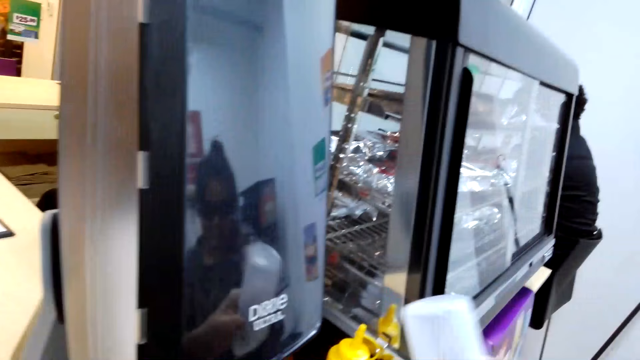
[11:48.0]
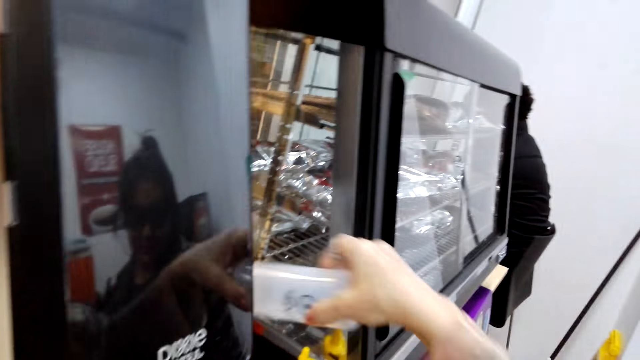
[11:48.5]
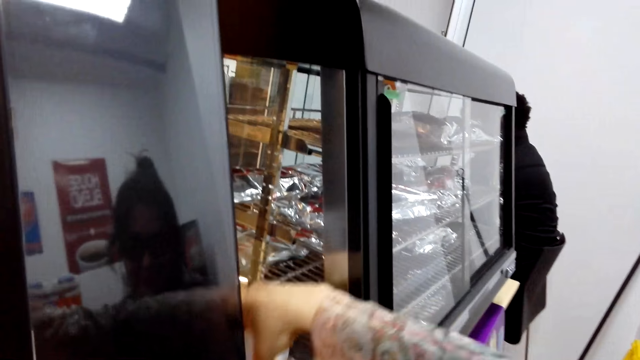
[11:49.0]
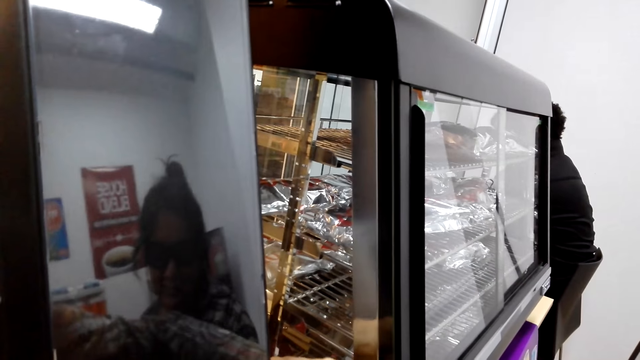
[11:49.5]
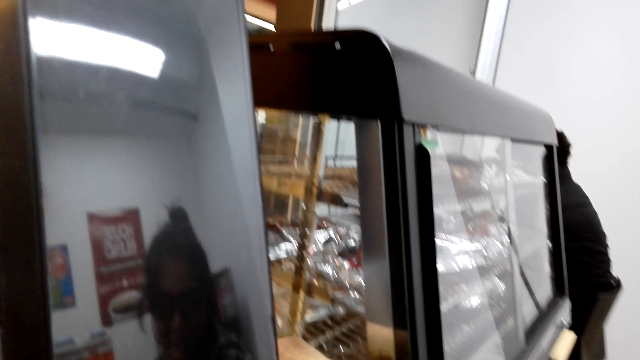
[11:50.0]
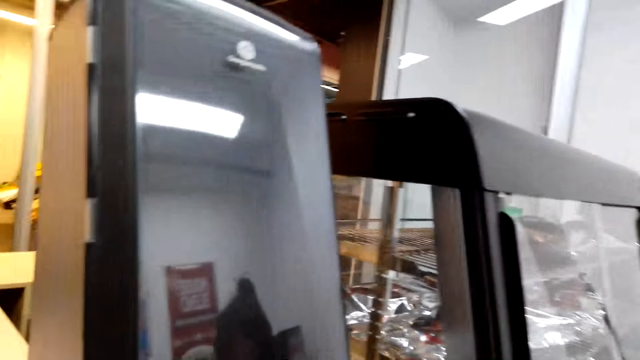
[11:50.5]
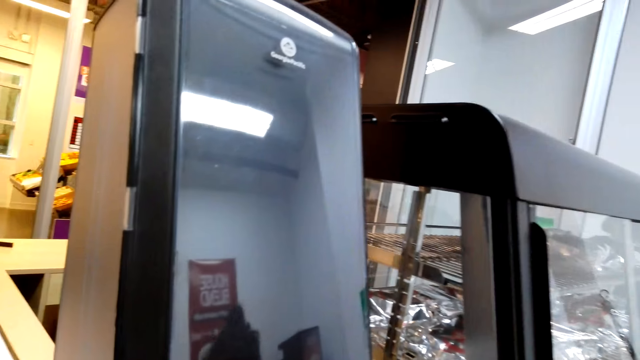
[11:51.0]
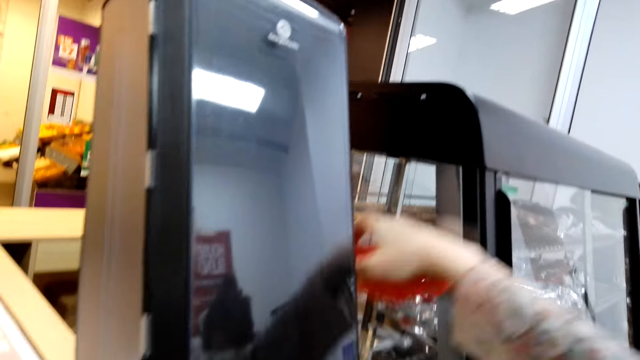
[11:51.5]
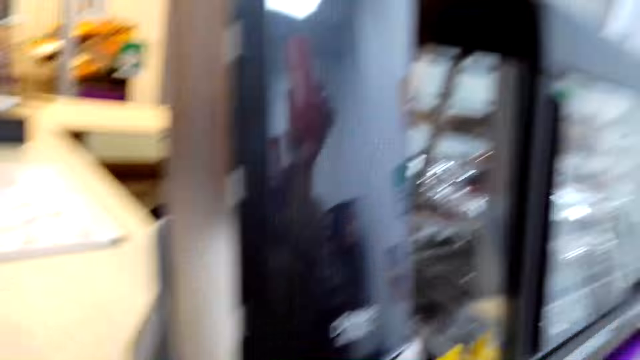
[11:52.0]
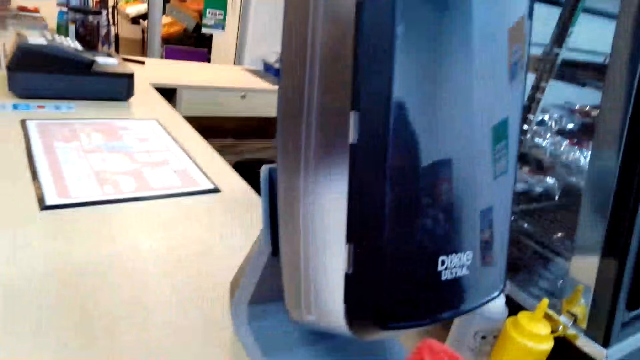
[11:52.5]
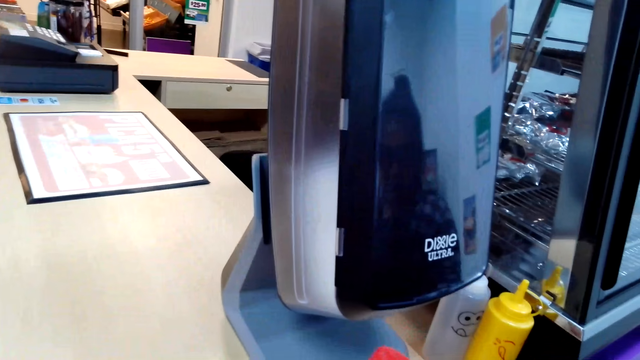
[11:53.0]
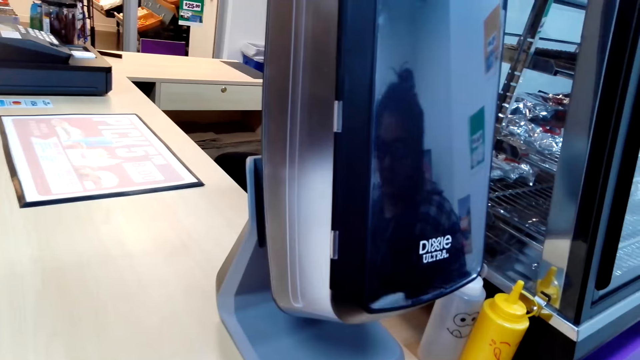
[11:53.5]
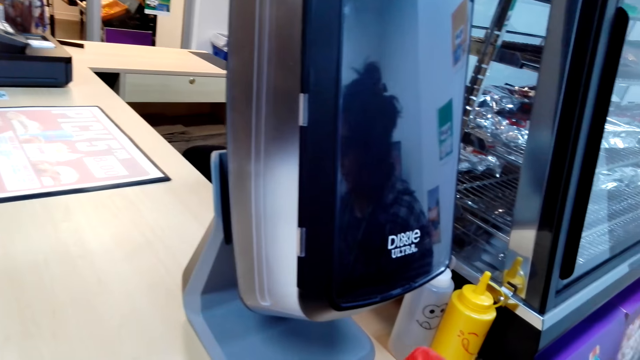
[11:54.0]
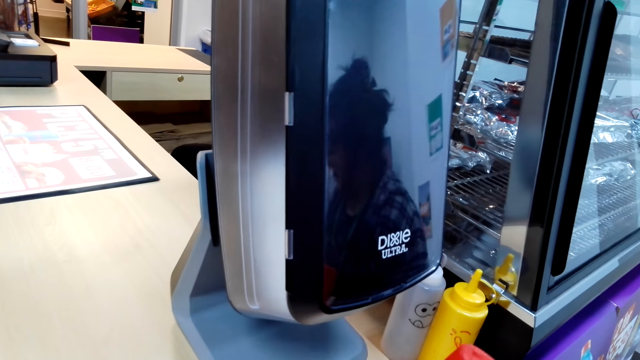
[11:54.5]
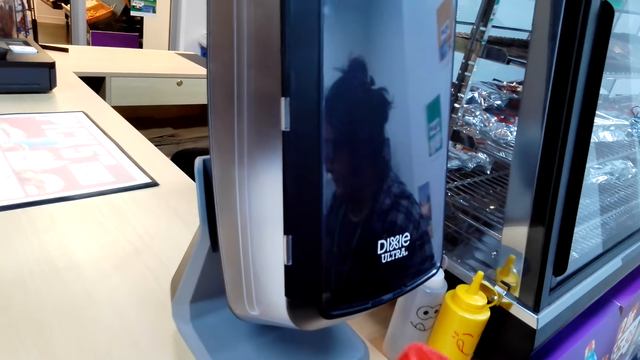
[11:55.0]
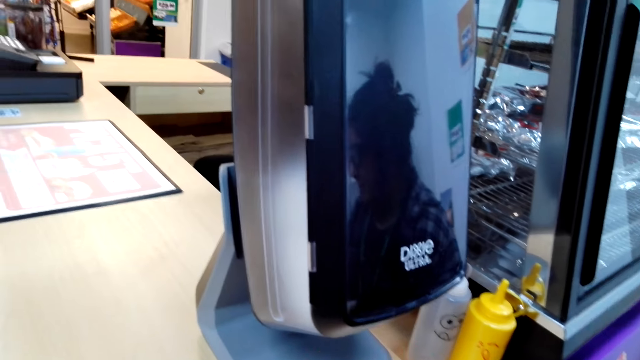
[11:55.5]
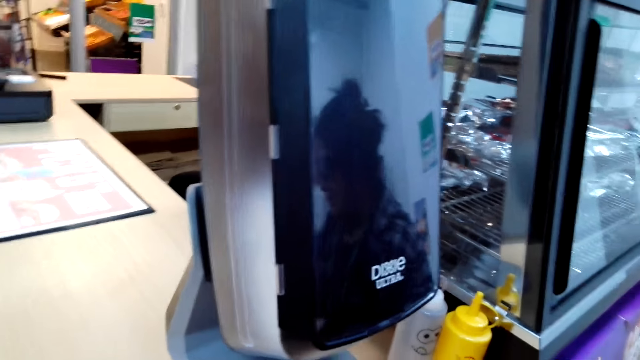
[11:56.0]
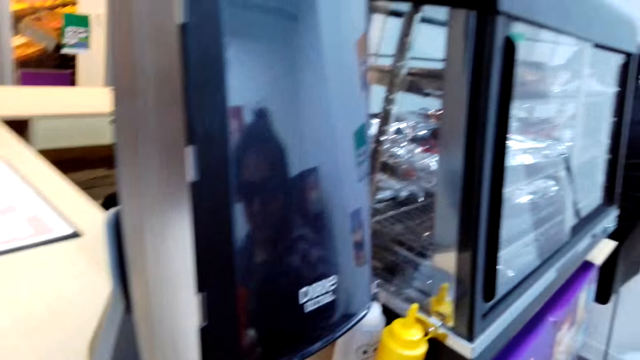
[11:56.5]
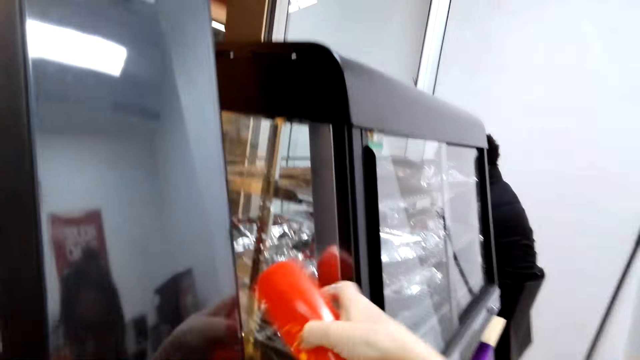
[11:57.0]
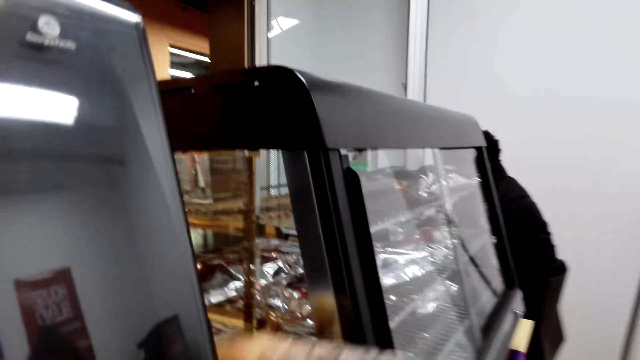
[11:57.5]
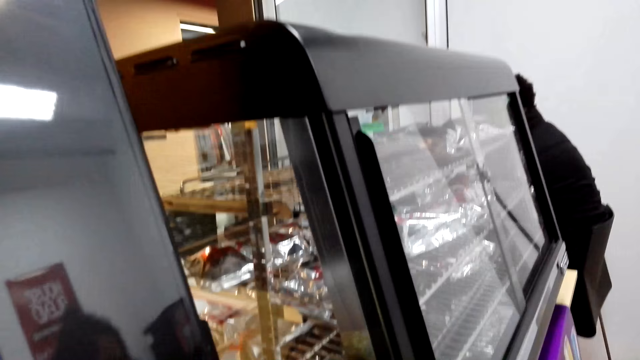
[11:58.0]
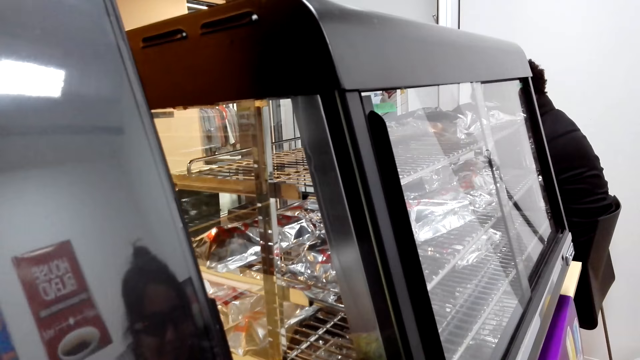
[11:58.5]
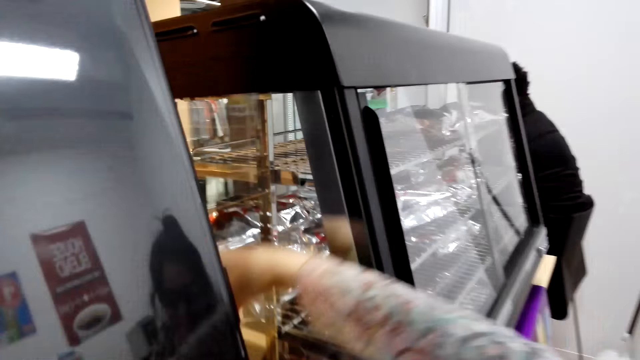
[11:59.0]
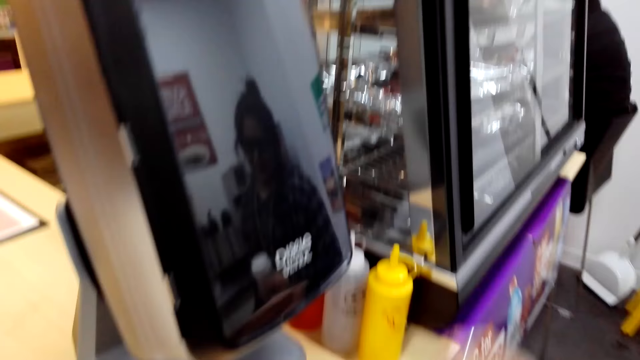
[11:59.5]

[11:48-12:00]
A lady puts down something. The camera wearer picks up a bottle of something with her right hand. She puts down the bottle of something.

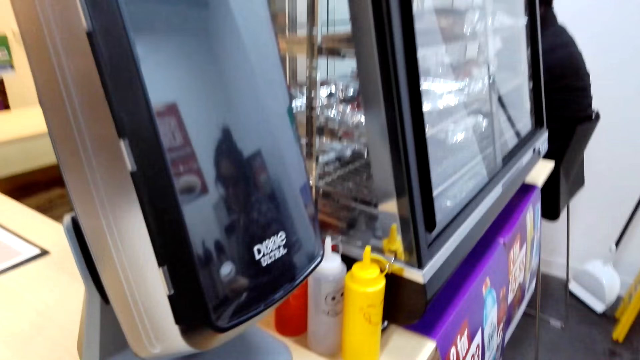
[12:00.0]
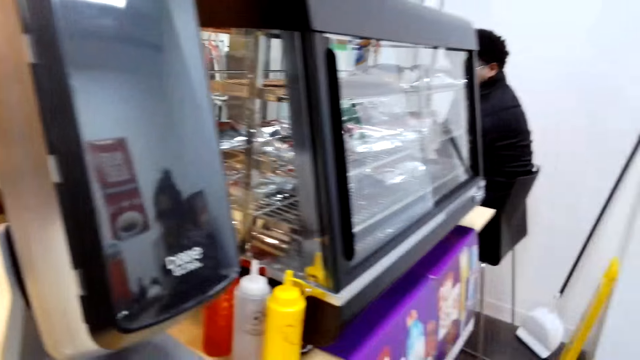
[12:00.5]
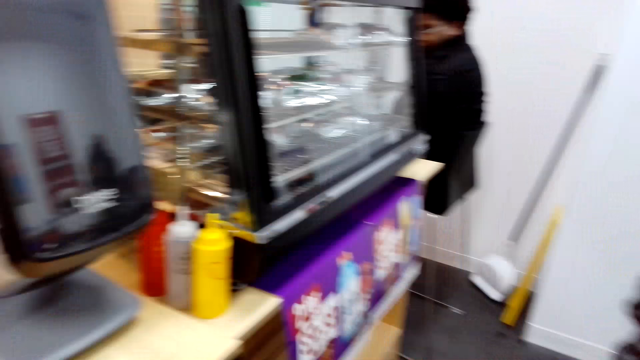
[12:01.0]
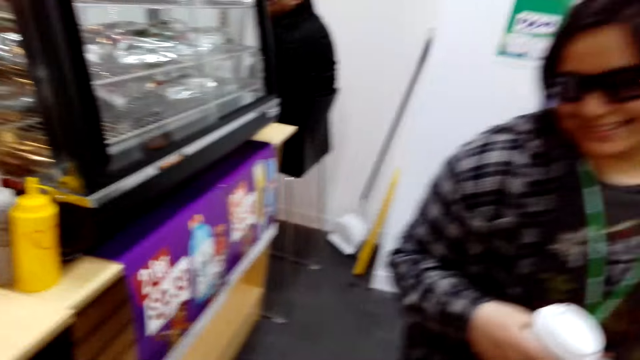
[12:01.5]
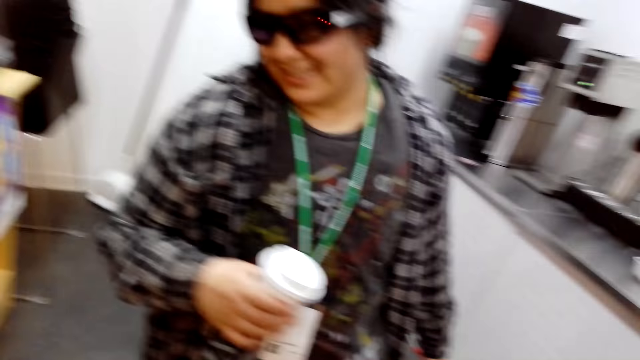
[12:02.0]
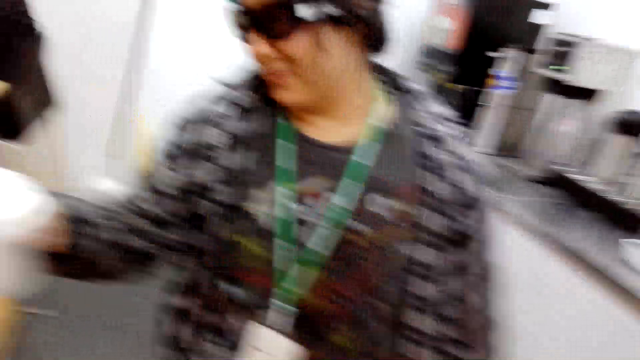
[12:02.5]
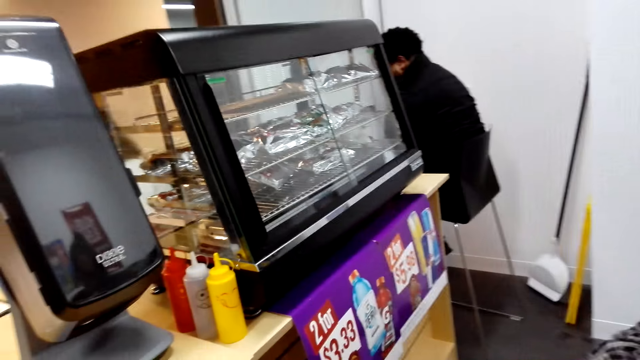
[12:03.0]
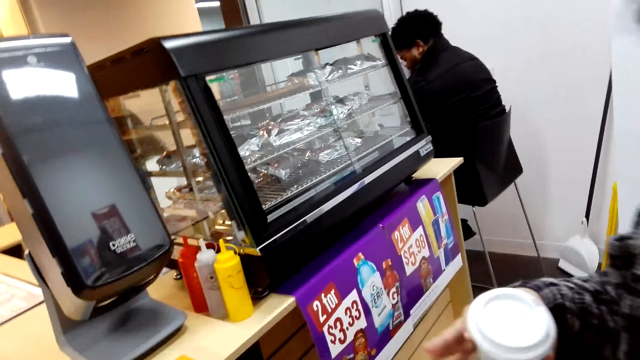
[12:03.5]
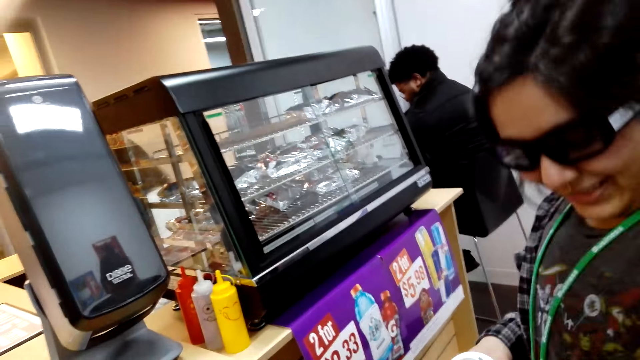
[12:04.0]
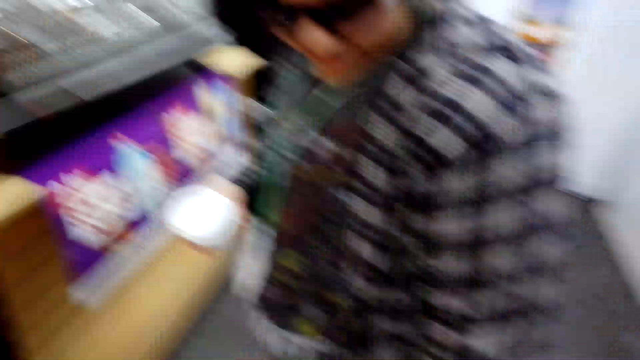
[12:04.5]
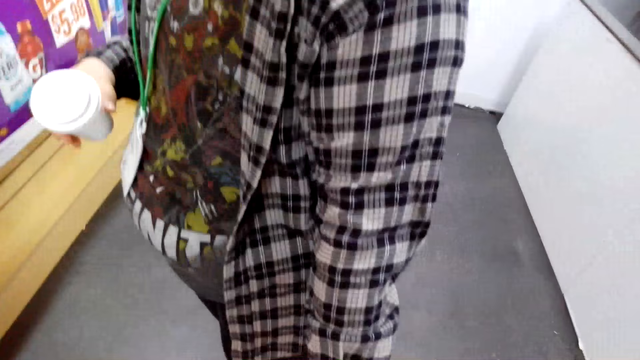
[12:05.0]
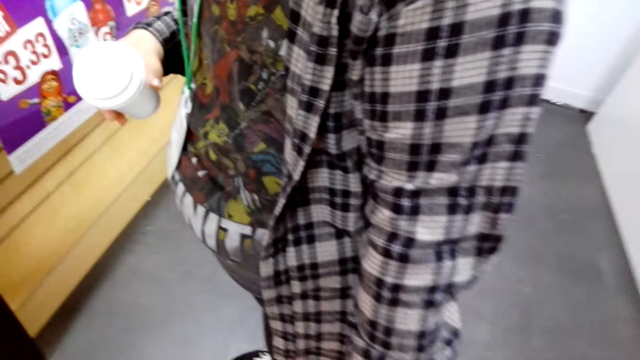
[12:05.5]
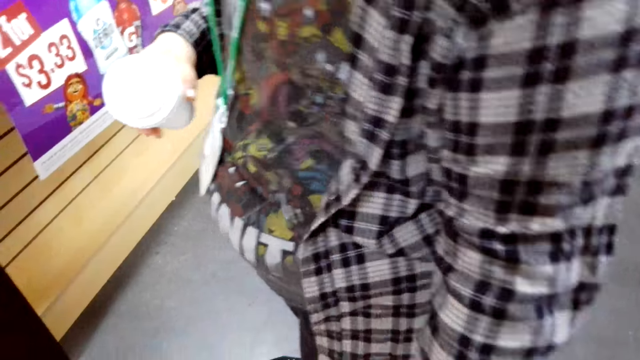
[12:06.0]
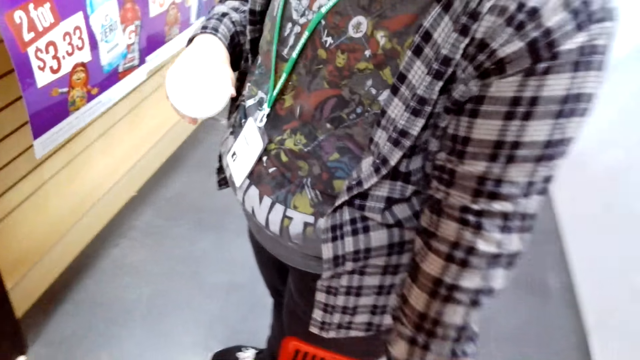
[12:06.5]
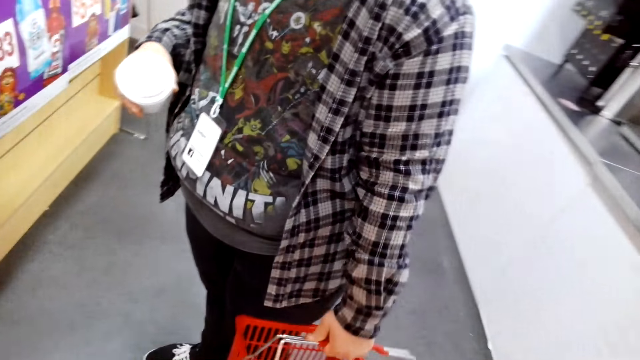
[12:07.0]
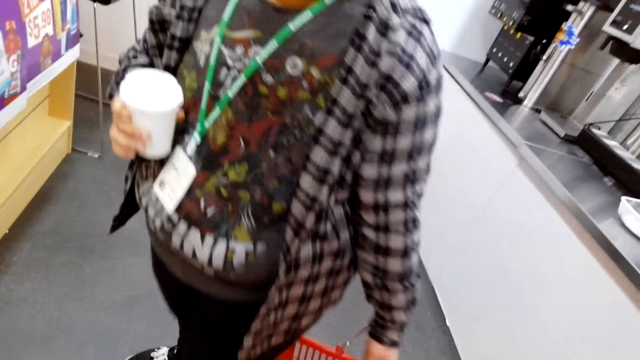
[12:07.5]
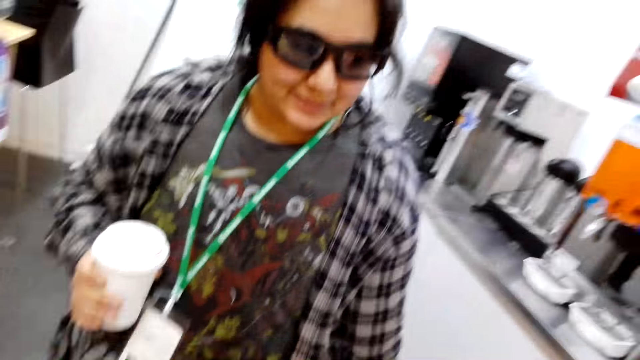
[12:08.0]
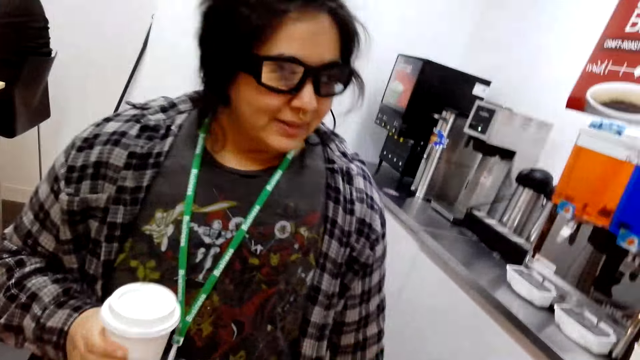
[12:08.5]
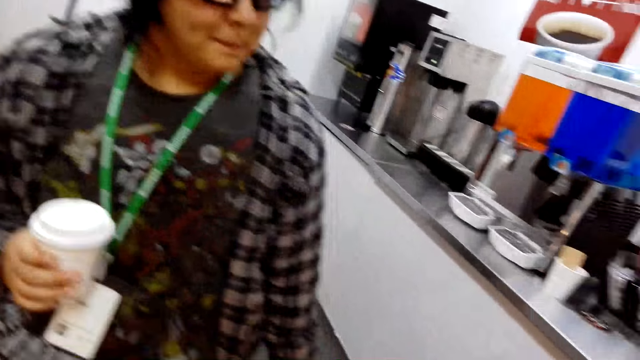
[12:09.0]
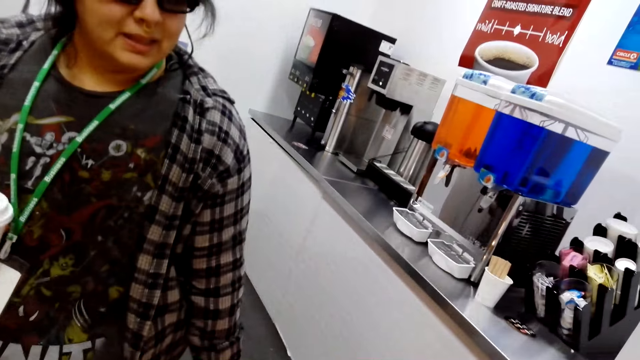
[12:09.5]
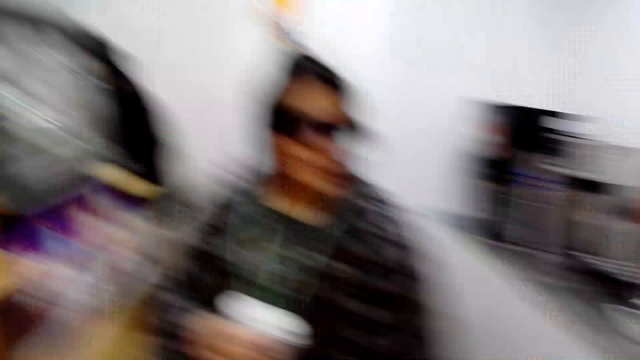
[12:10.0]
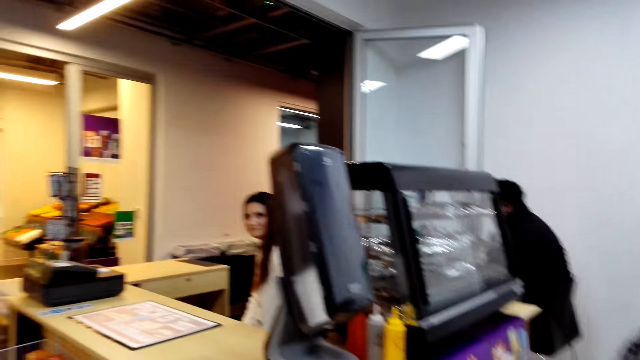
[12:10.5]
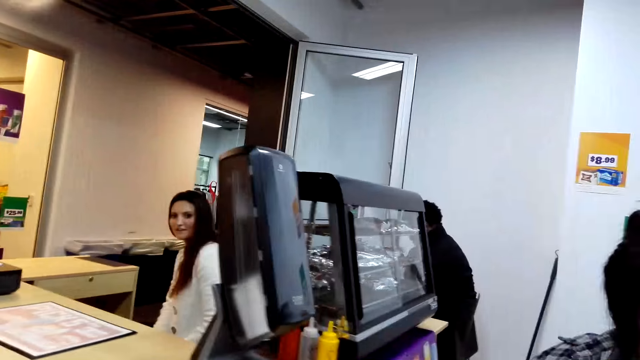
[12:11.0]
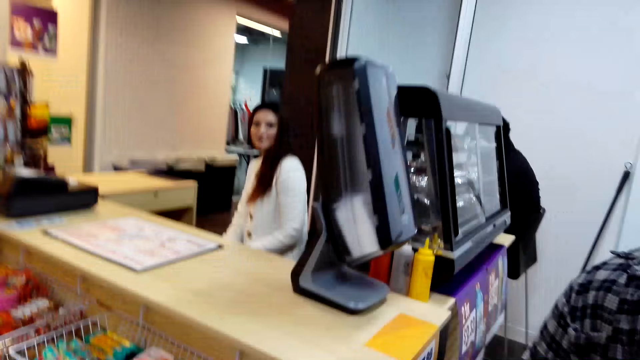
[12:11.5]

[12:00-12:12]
The camera wearer talks with a lady.
